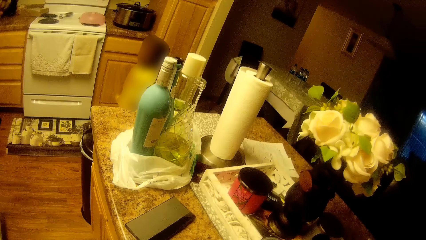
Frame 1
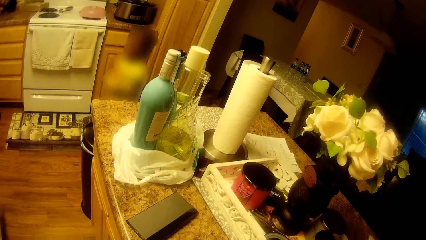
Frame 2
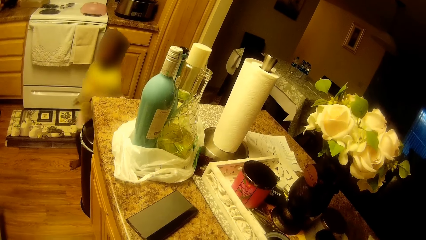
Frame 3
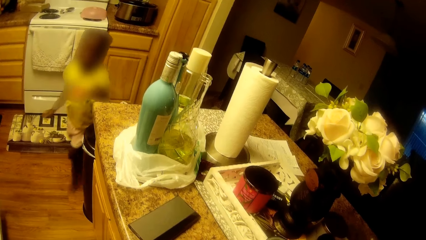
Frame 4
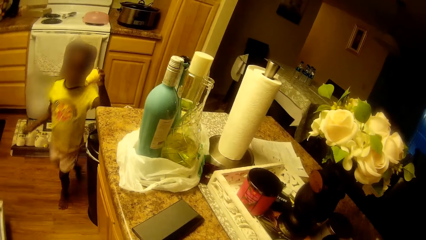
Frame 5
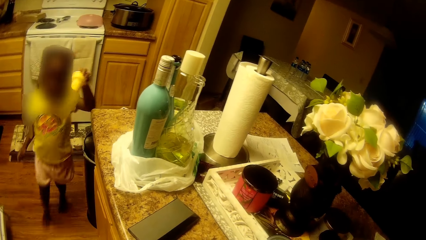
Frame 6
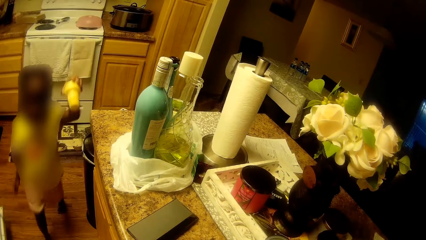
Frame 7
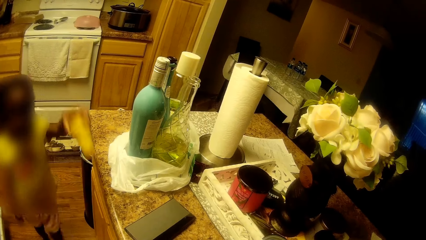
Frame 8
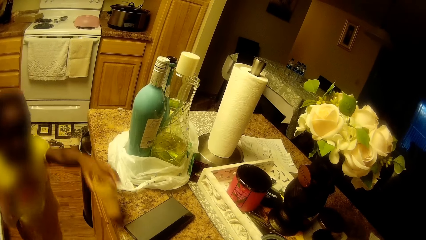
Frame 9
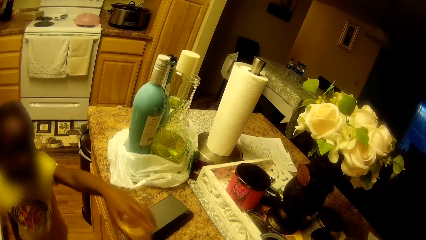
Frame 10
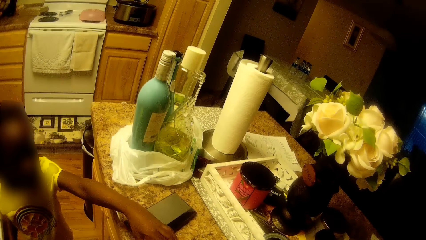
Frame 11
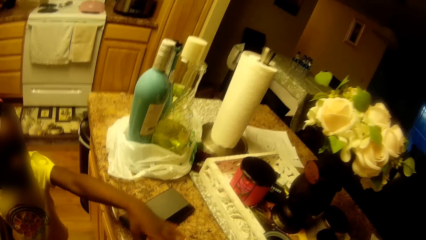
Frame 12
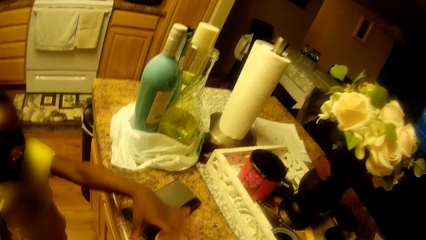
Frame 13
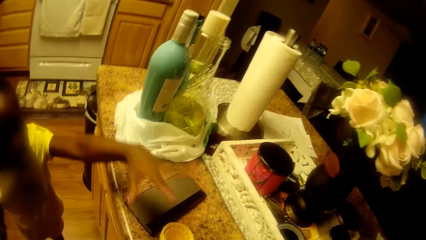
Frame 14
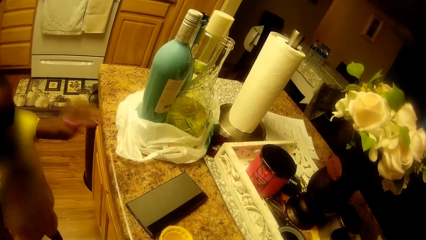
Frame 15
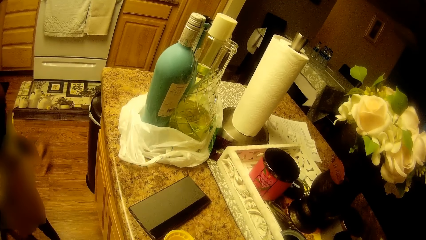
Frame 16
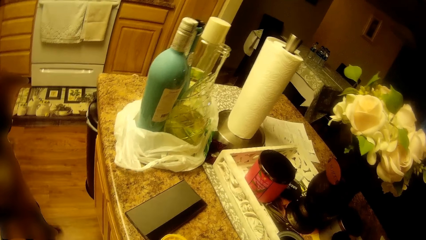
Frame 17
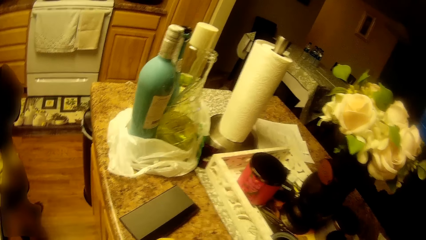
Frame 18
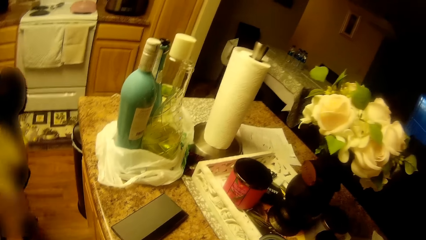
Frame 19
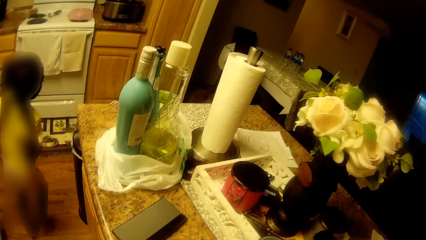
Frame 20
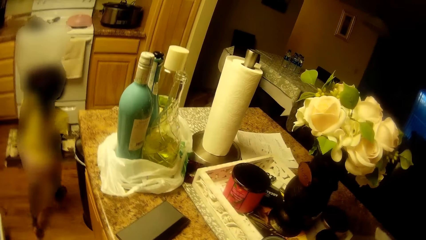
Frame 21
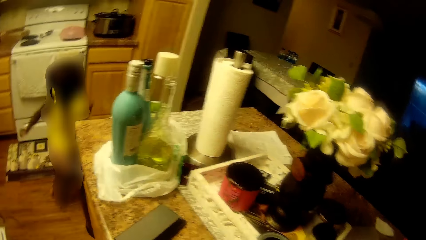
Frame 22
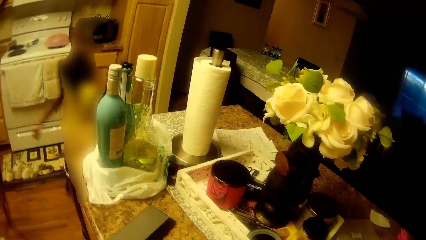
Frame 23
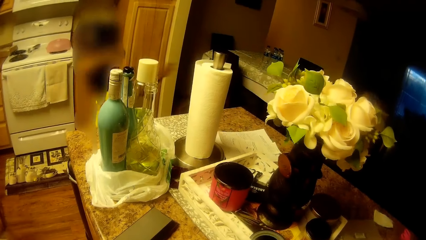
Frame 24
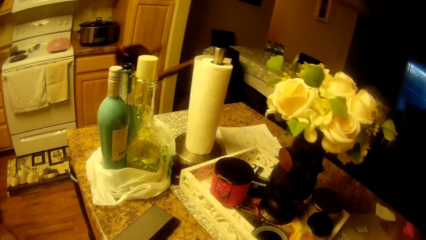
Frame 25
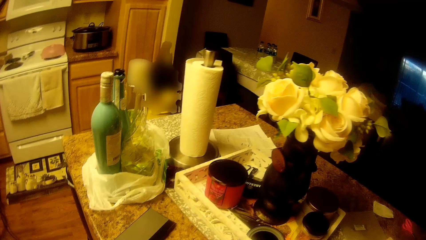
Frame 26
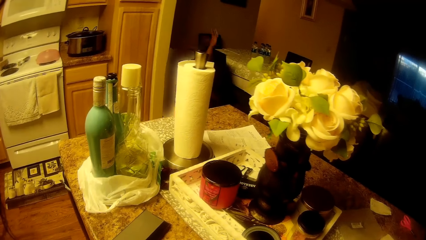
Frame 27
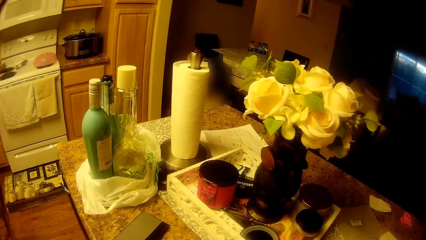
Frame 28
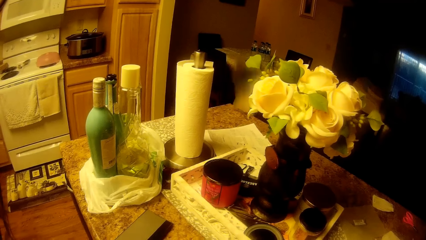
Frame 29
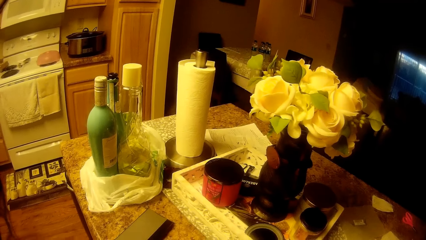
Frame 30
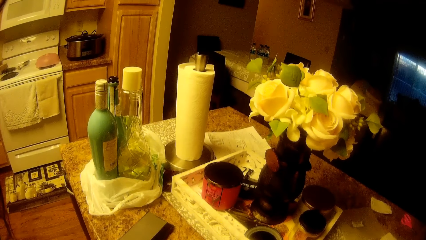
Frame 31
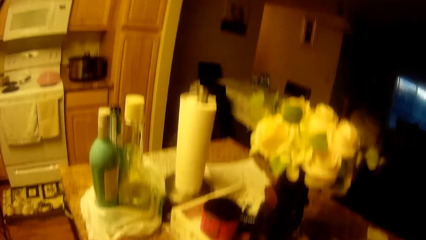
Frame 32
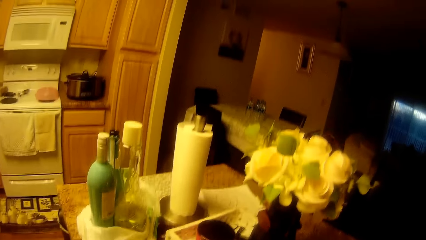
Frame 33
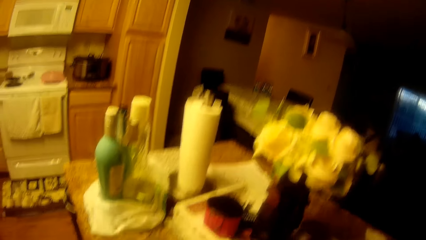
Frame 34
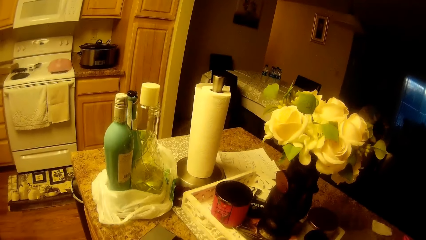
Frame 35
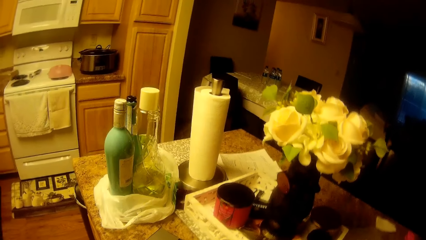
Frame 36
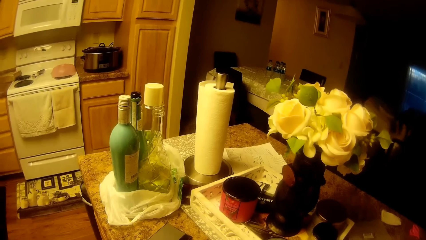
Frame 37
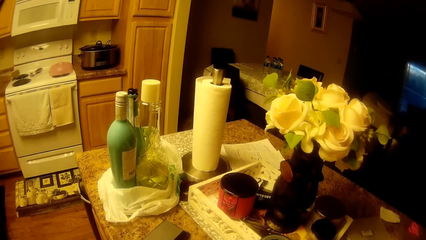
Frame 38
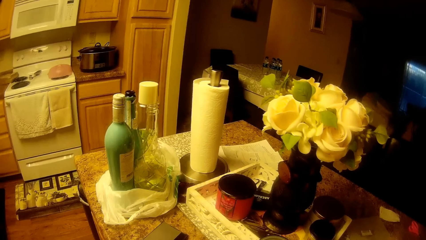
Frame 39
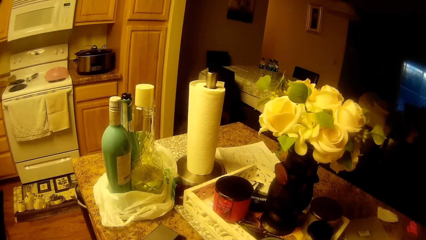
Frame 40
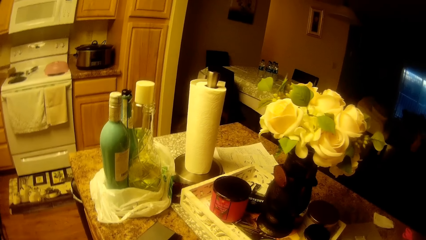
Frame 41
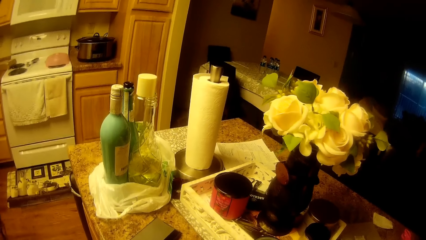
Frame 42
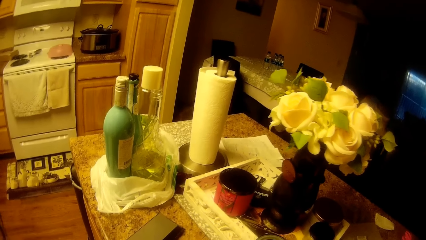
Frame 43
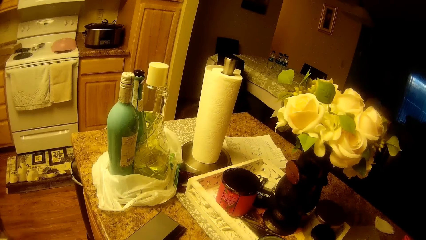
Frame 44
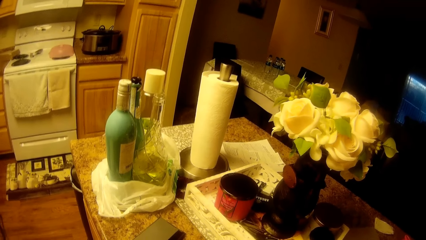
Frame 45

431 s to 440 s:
The girl drops the cup on the shelf. The girl walks away from the camera wearer.

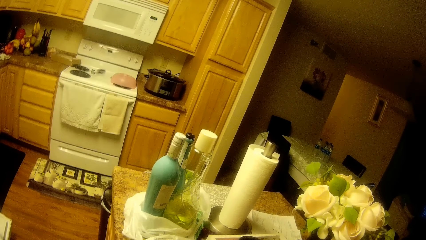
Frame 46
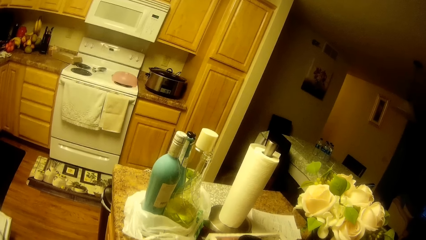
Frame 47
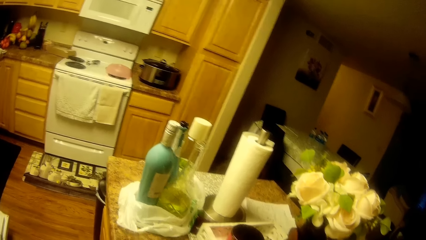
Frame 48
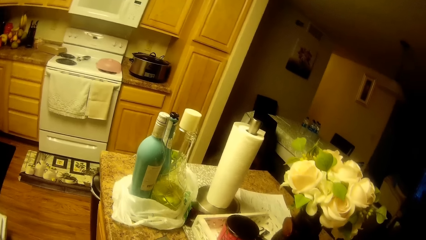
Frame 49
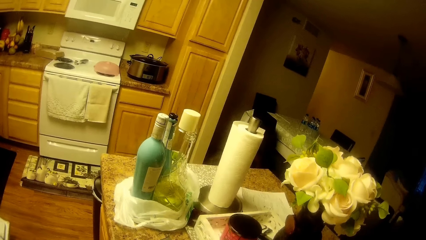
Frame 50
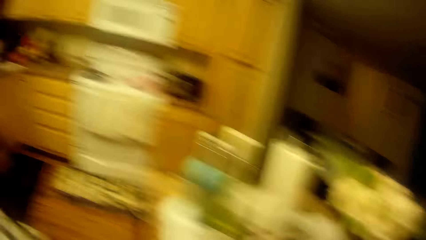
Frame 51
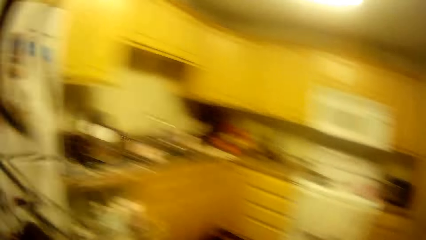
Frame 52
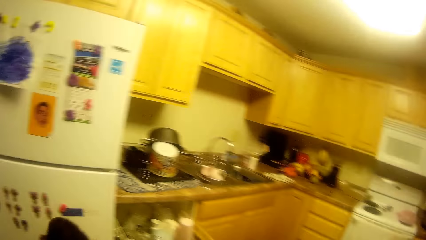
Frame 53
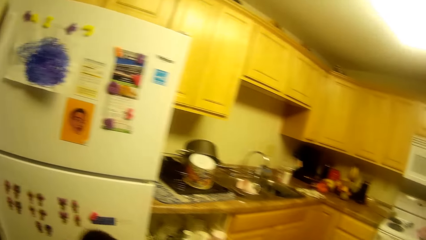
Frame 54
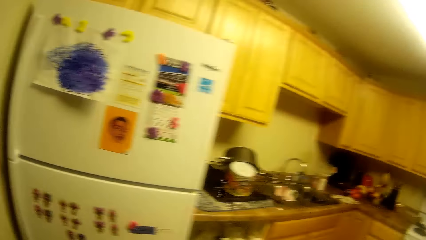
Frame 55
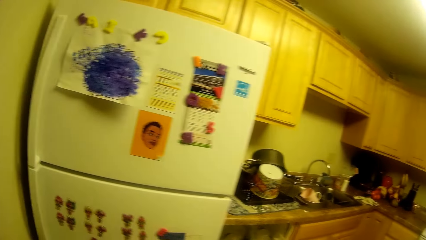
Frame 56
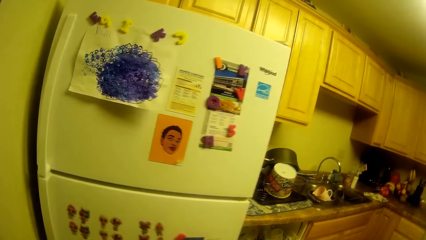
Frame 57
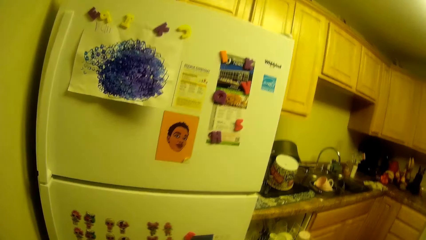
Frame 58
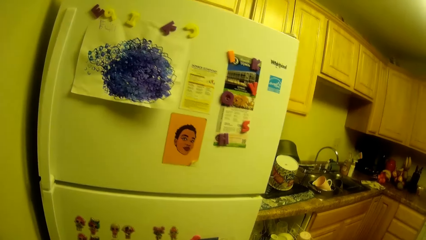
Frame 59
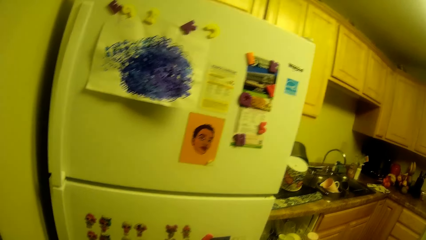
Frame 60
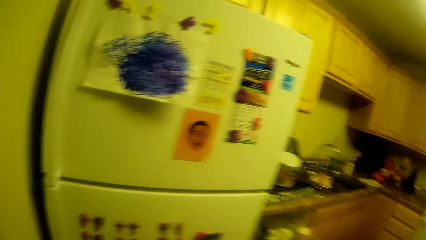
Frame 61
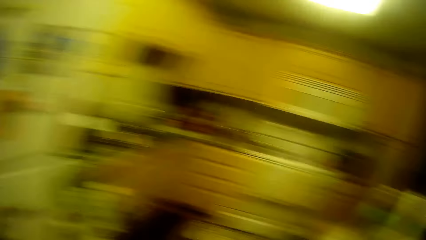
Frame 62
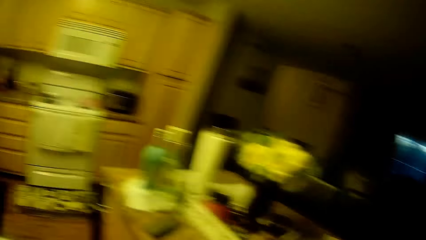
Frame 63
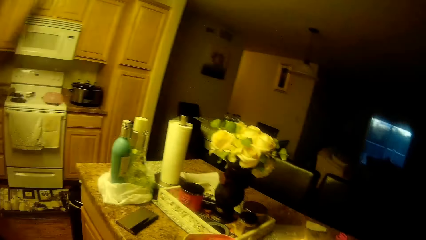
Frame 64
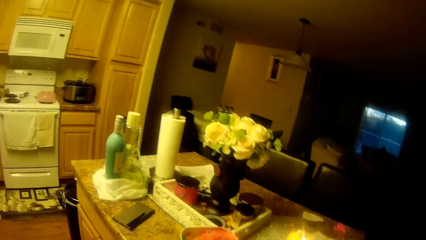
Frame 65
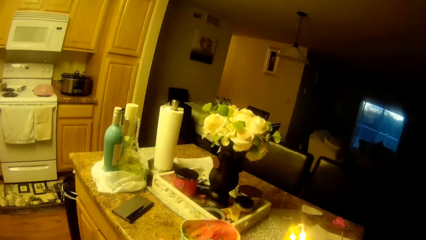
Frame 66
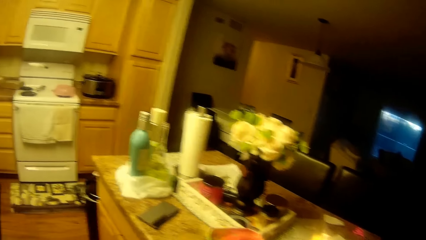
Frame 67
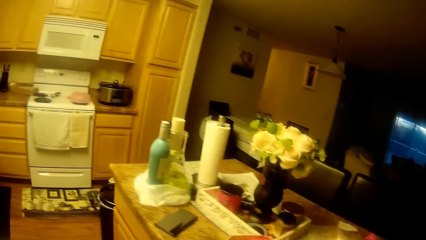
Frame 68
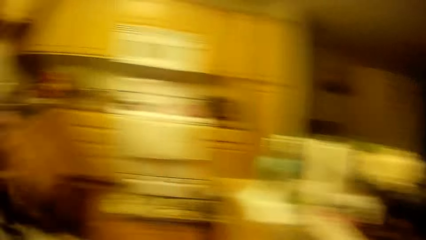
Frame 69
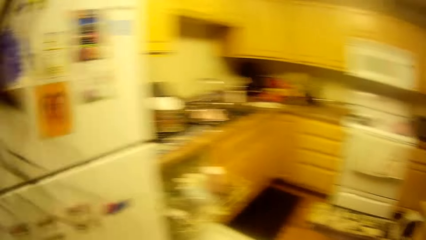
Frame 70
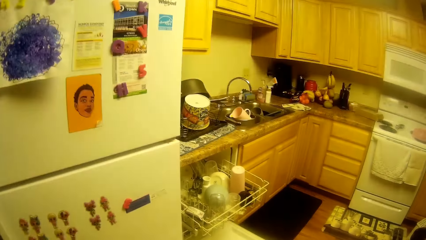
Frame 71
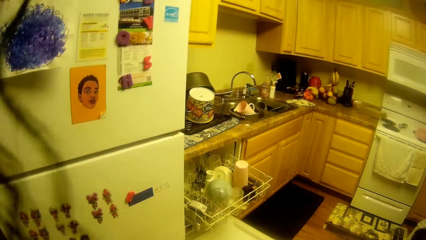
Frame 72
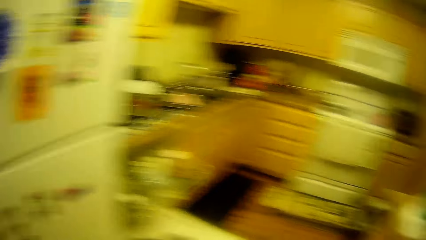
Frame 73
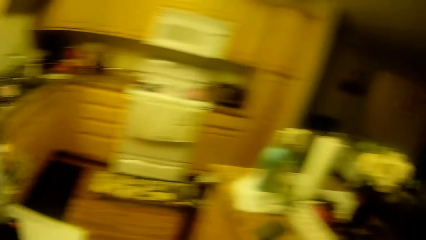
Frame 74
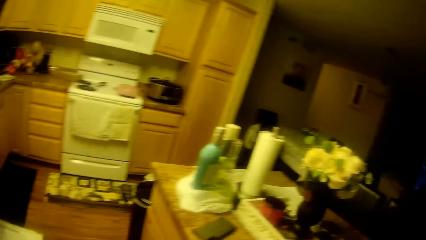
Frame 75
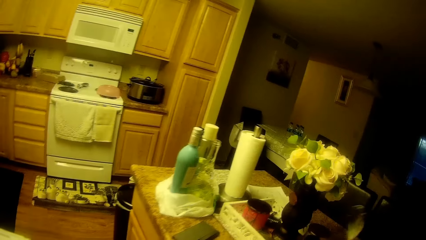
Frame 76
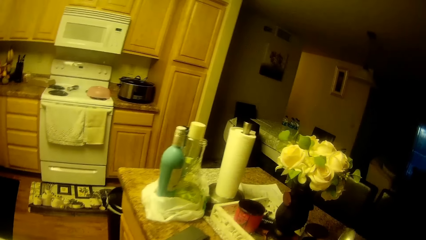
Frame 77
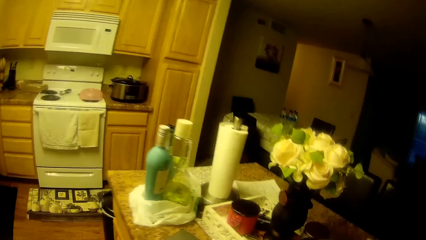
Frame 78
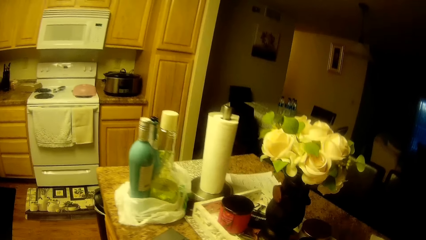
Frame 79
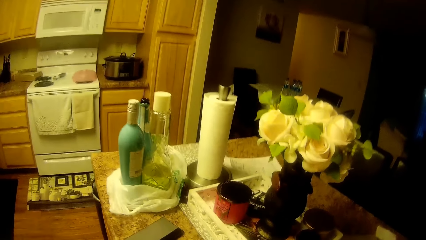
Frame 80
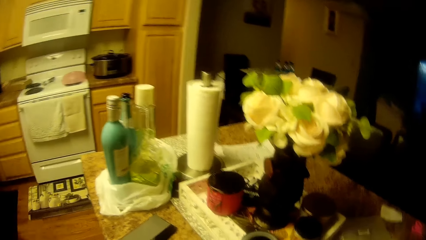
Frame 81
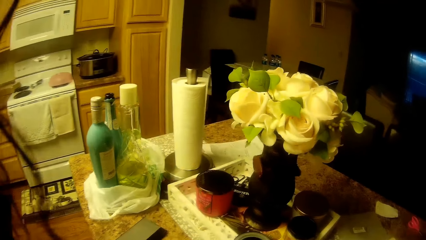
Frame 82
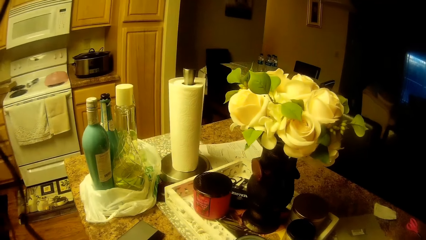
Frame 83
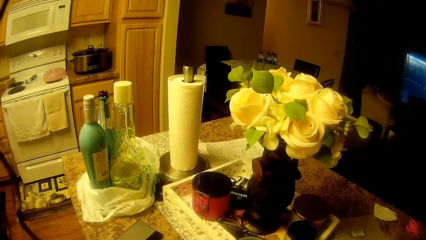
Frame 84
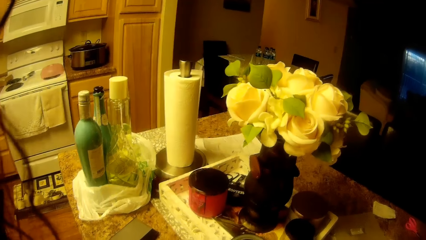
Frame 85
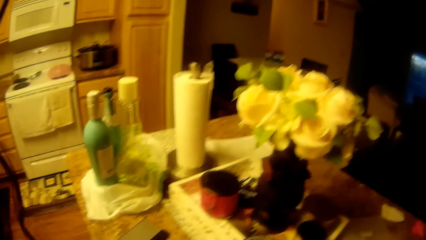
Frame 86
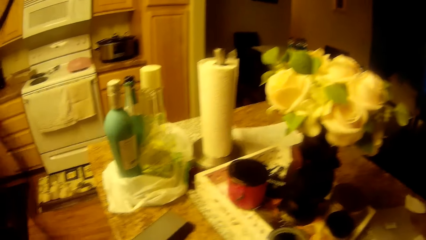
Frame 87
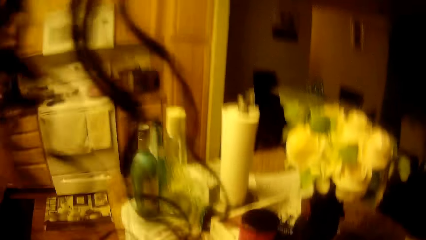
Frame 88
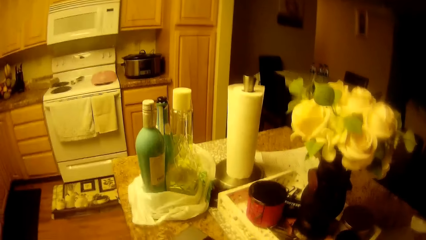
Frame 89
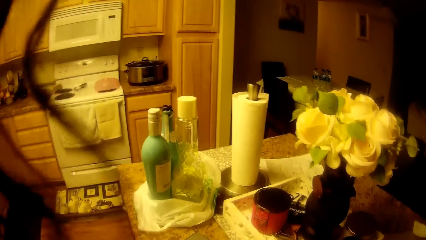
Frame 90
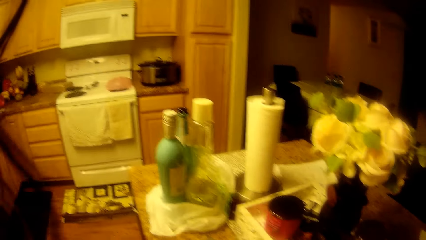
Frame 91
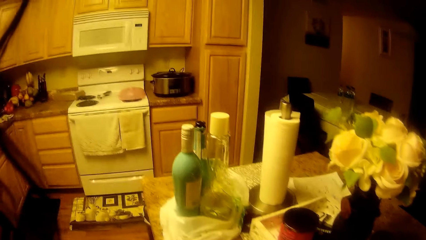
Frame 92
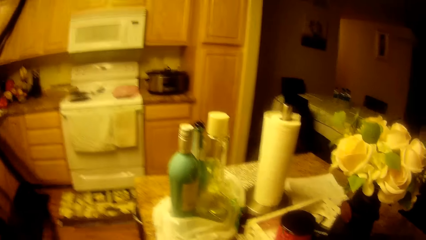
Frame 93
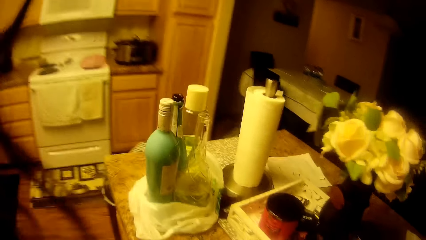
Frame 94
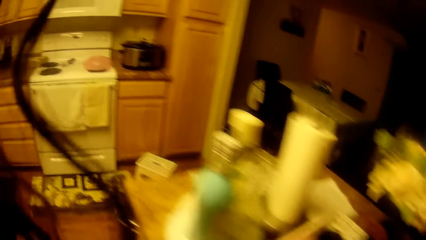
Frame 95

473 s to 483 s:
The camera wearer looks around the house.
